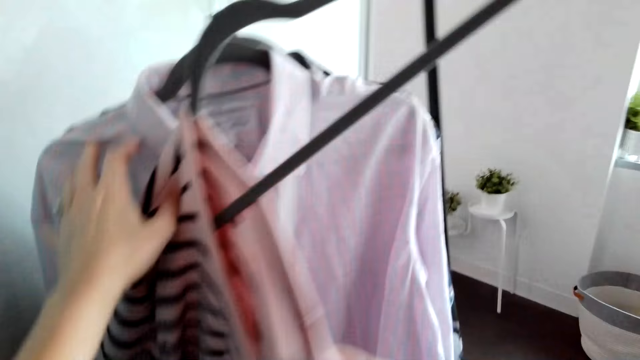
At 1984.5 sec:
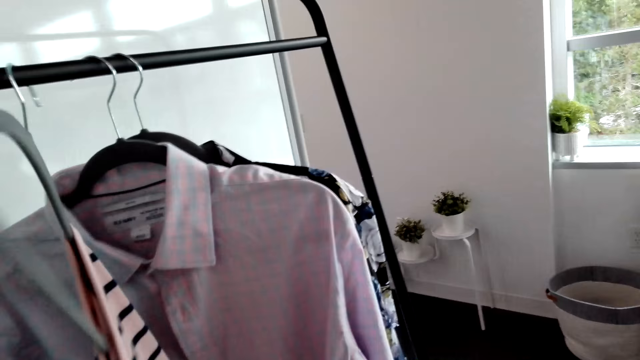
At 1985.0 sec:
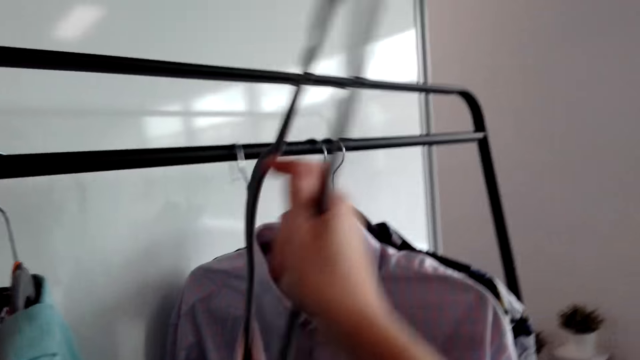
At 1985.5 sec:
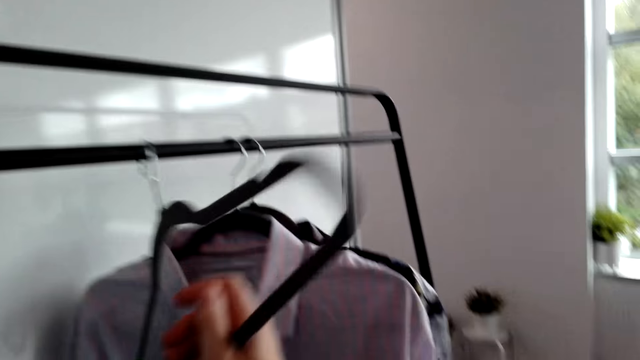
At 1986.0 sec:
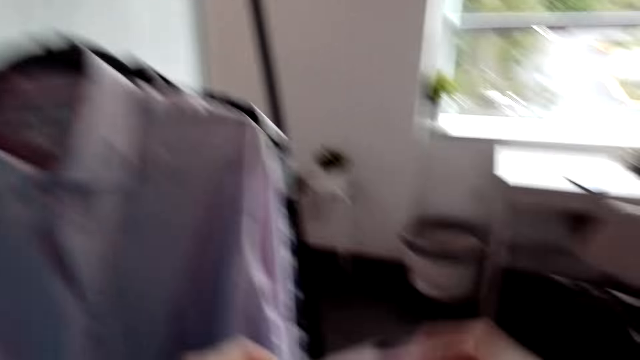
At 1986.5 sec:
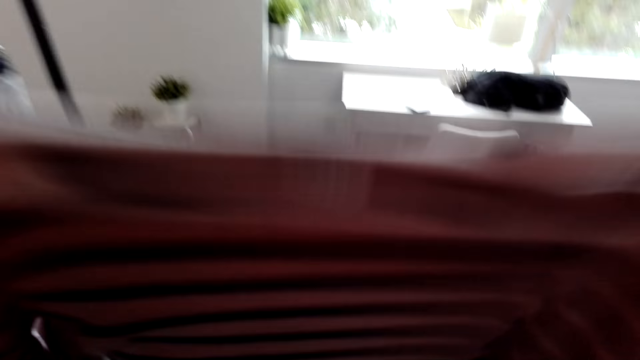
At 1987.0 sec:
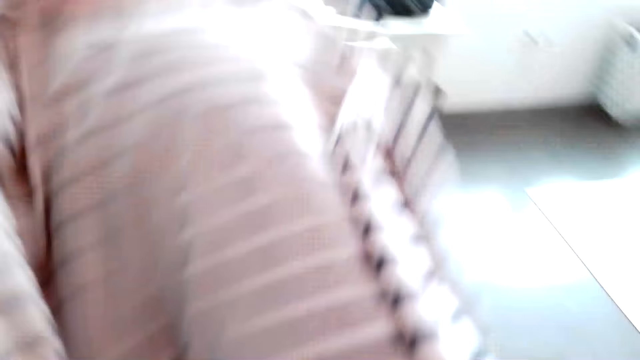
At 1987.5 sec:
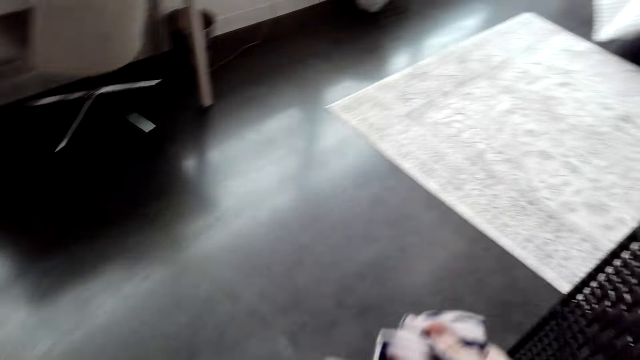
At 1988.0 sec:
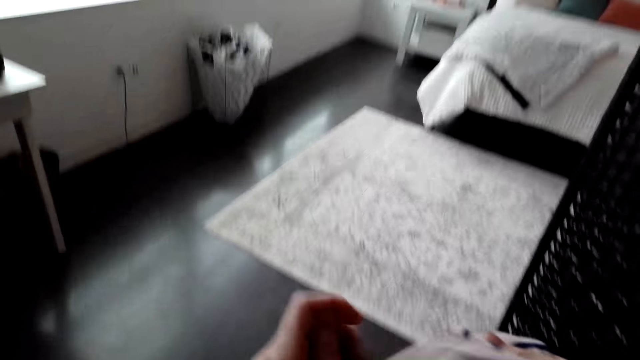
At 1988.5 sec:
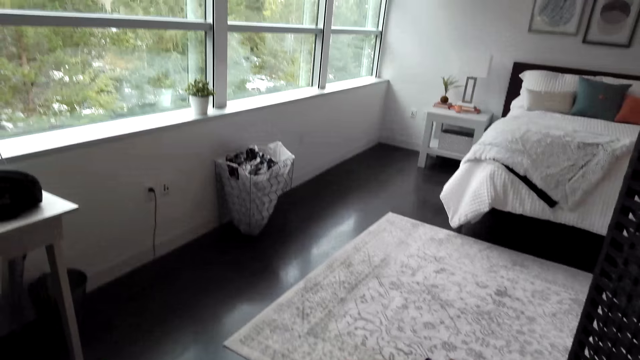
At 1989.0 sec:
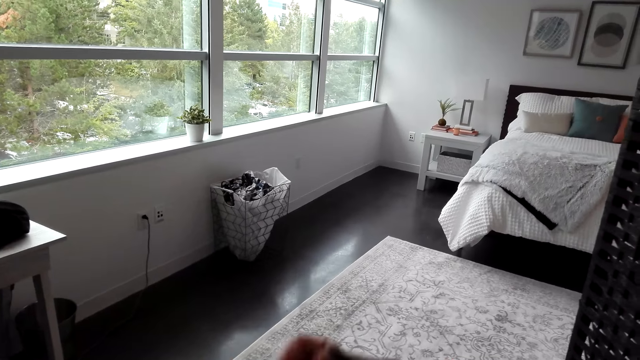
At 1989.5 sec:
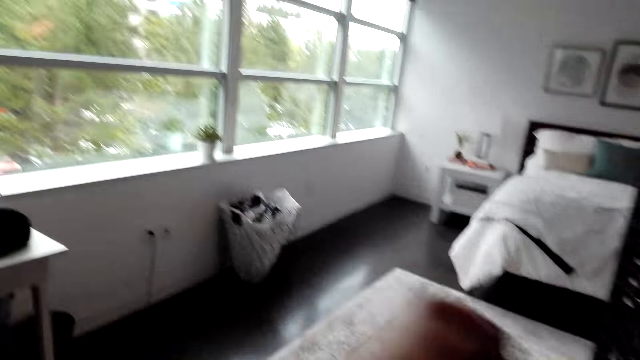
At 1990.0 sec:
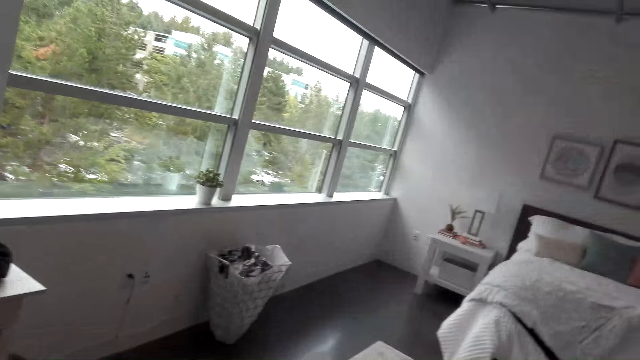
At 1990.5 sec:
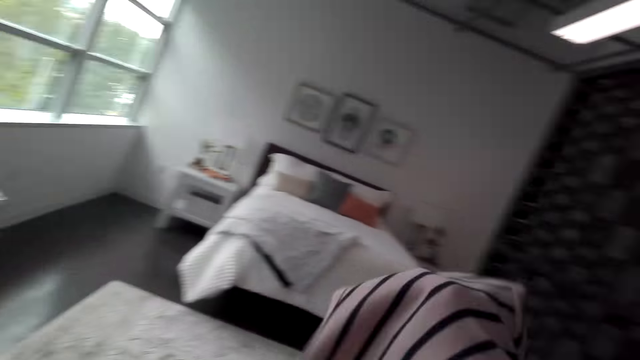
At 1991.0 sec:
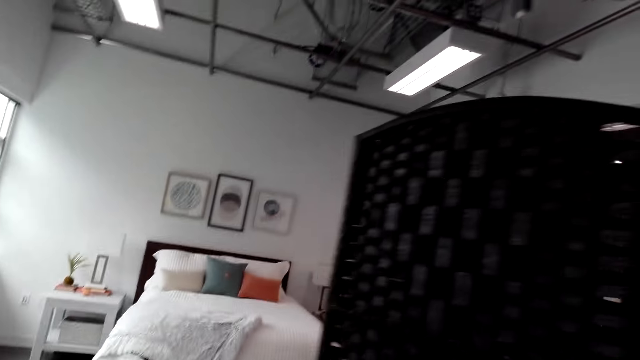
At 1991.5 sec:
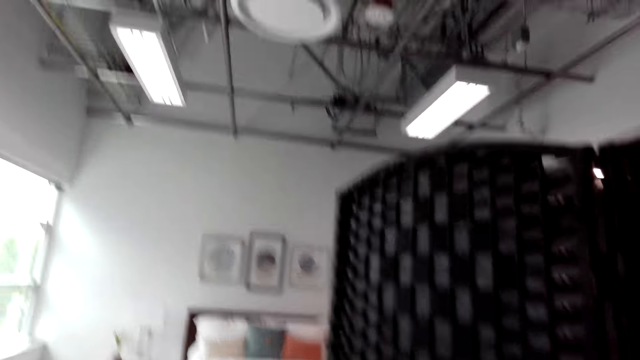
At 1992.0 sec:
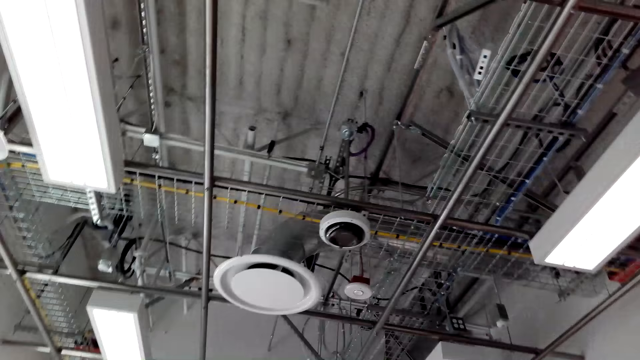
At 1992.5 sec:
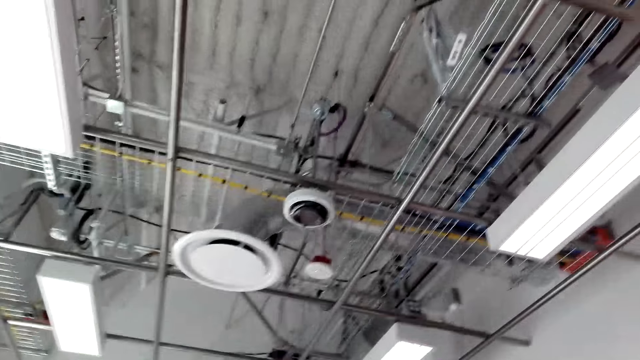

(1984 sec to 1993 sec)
The camera wearer removes the cloth or shirt from the hanger. They turn the cloth. They wear the shirt.

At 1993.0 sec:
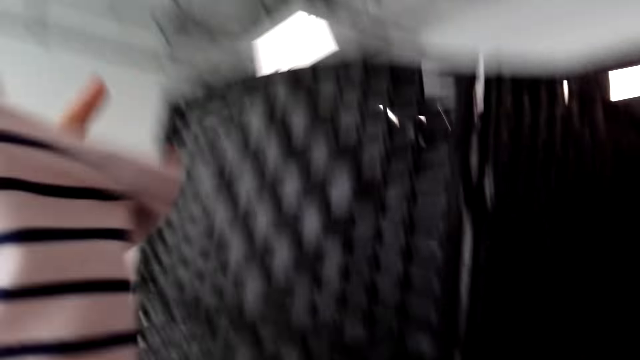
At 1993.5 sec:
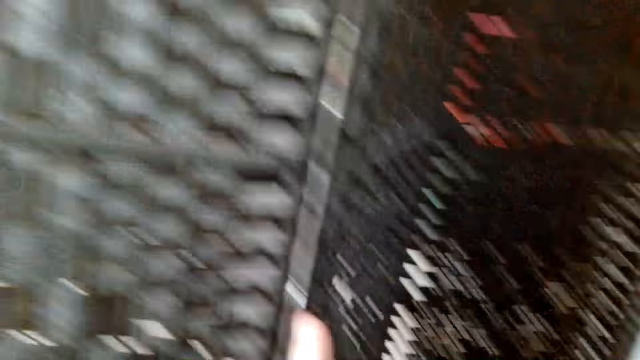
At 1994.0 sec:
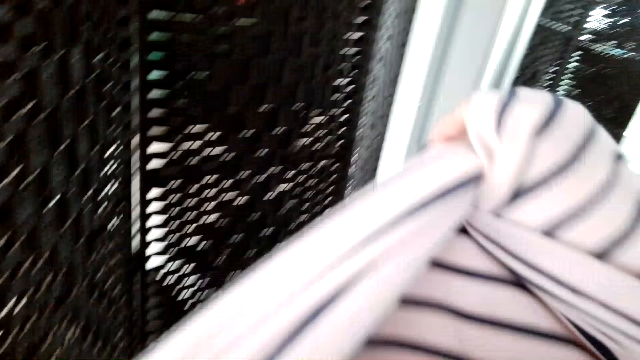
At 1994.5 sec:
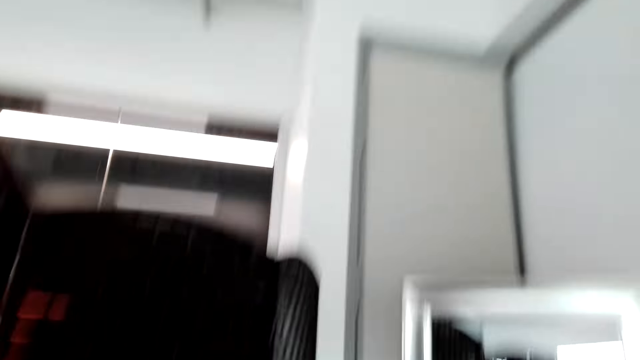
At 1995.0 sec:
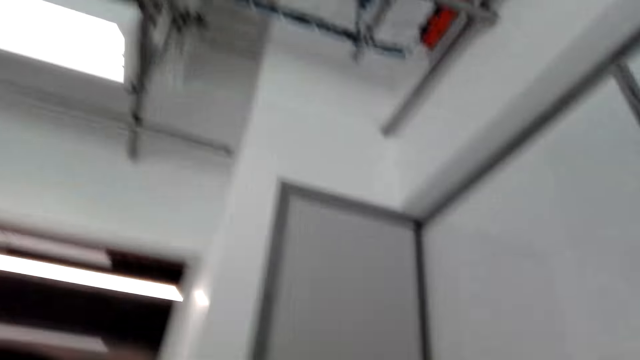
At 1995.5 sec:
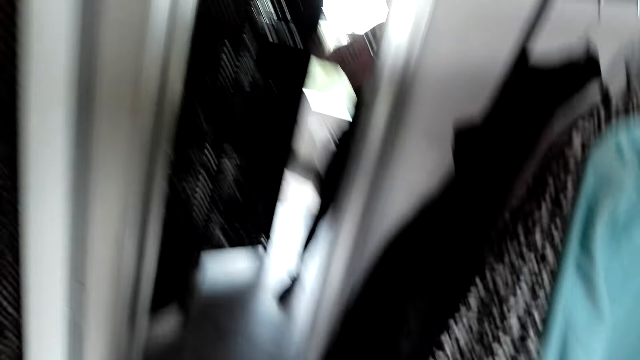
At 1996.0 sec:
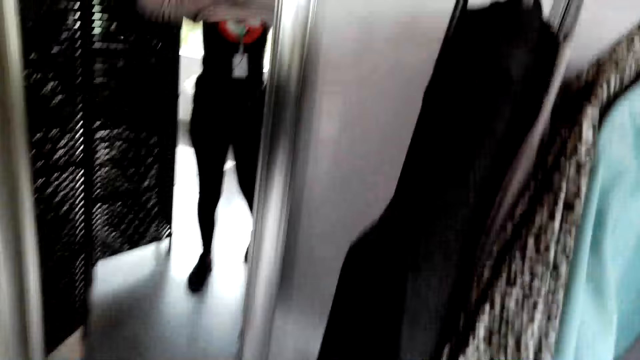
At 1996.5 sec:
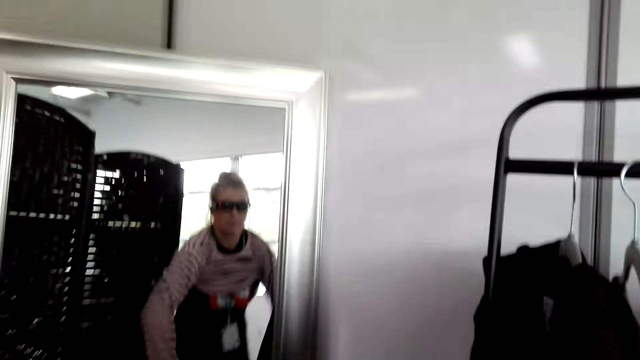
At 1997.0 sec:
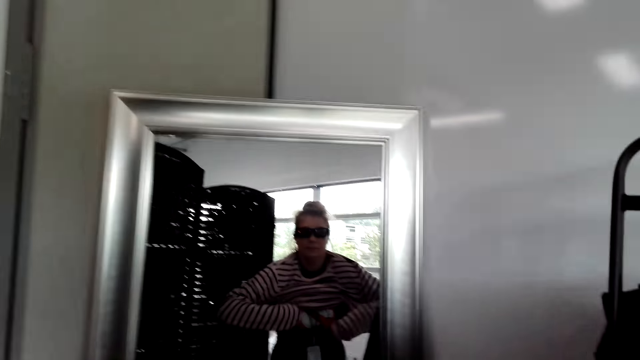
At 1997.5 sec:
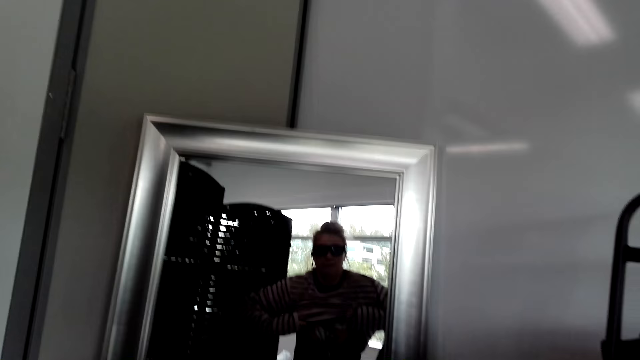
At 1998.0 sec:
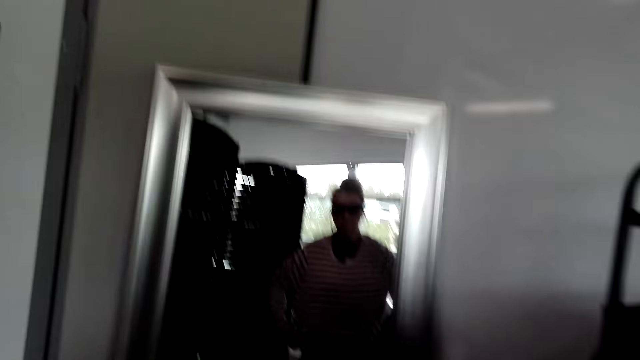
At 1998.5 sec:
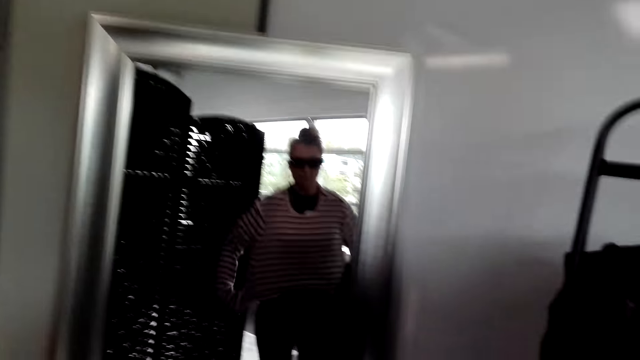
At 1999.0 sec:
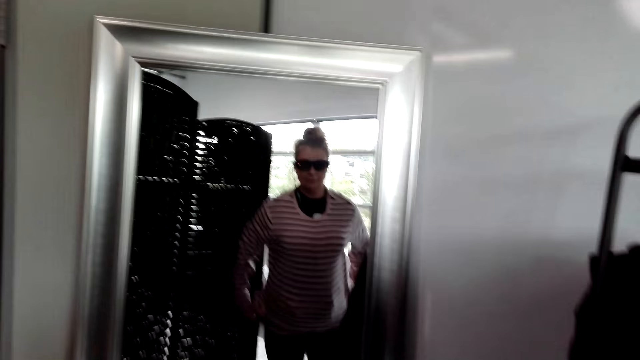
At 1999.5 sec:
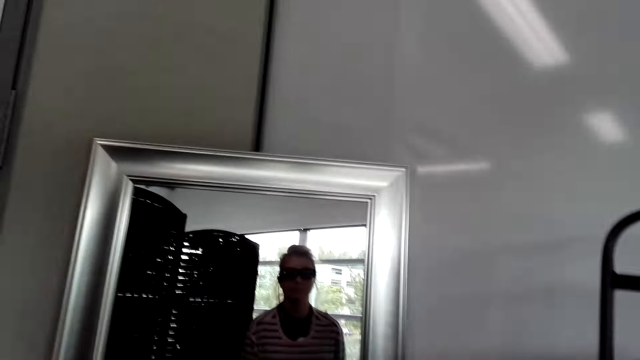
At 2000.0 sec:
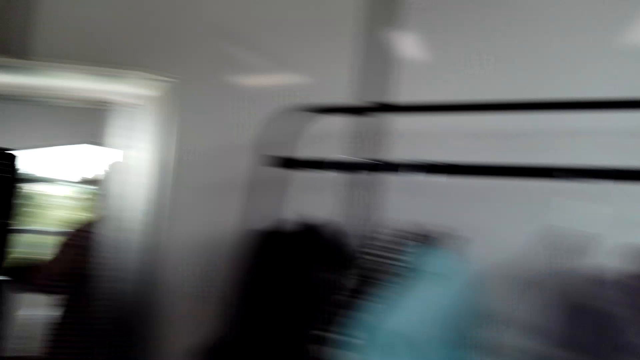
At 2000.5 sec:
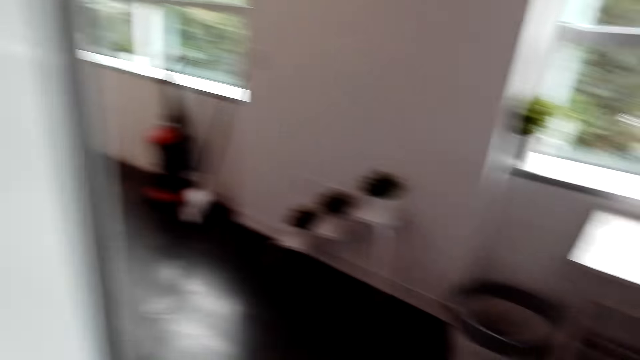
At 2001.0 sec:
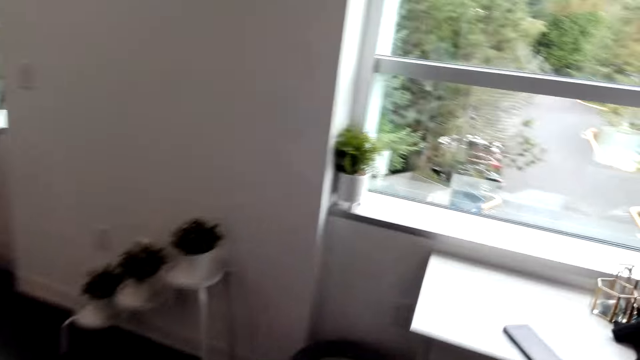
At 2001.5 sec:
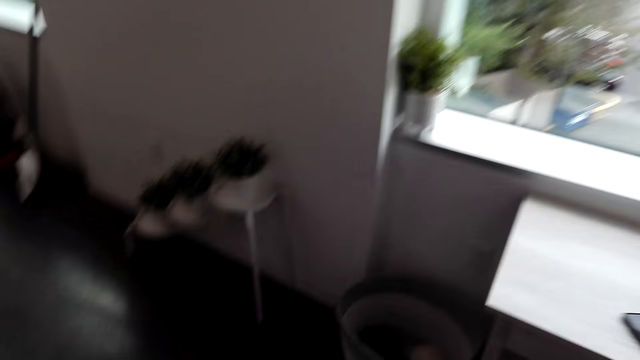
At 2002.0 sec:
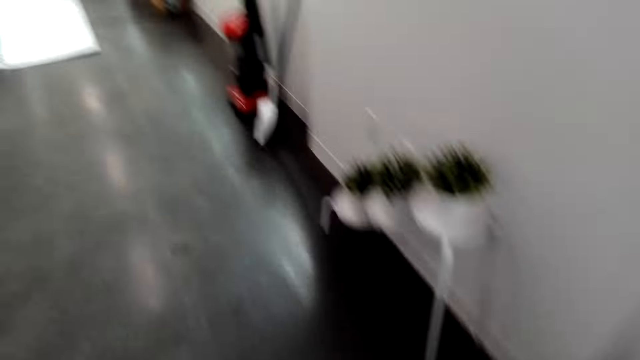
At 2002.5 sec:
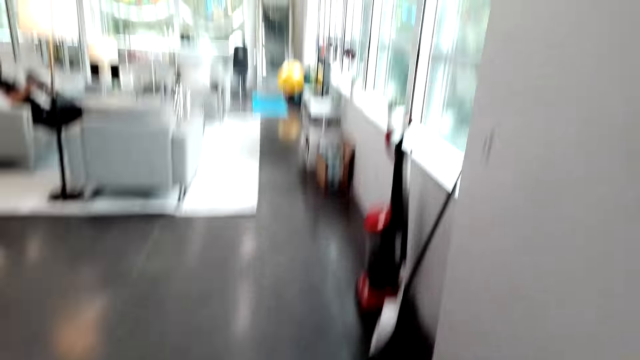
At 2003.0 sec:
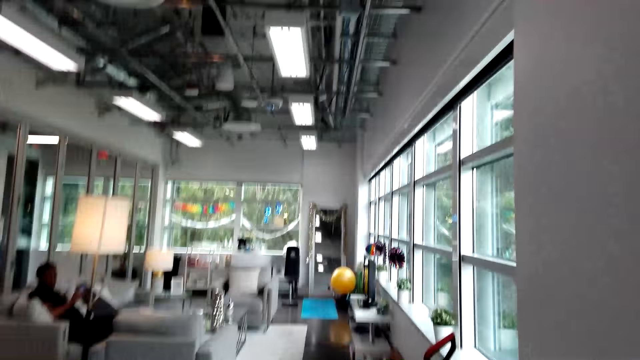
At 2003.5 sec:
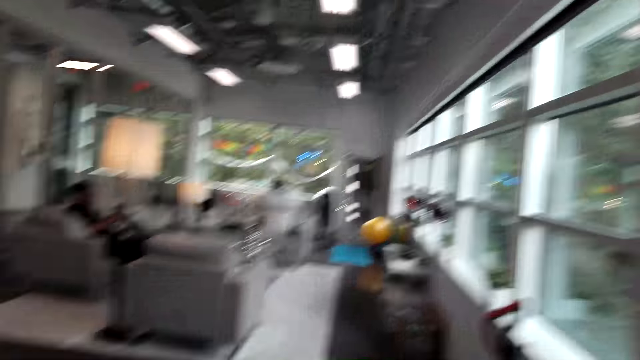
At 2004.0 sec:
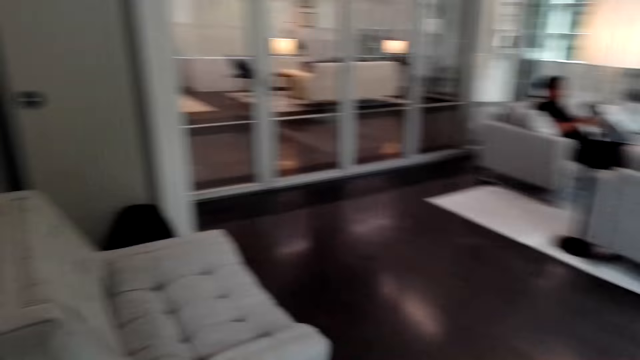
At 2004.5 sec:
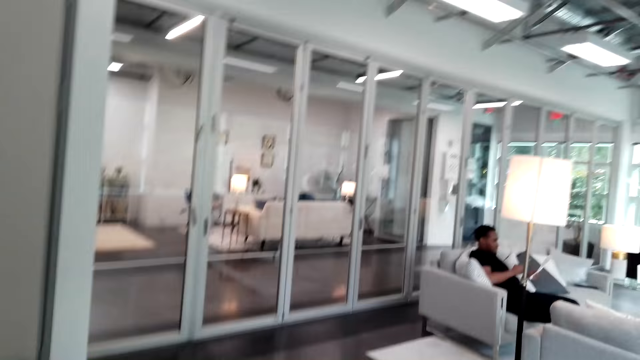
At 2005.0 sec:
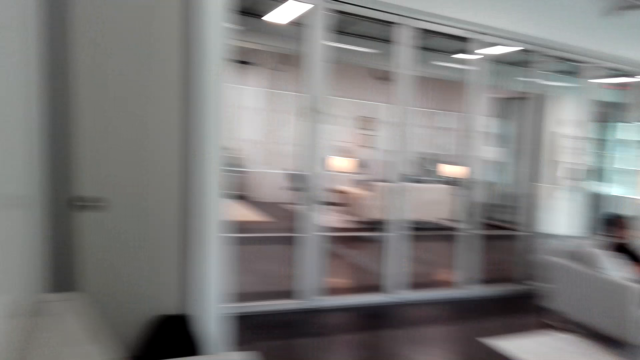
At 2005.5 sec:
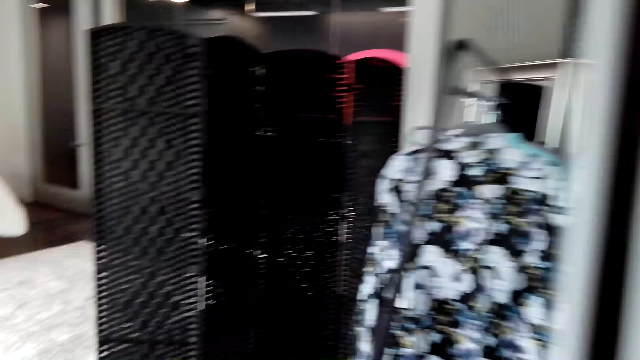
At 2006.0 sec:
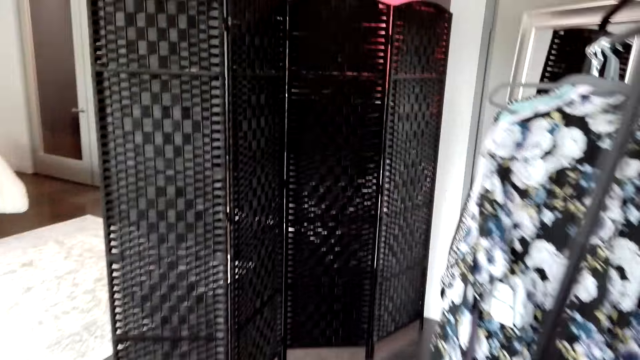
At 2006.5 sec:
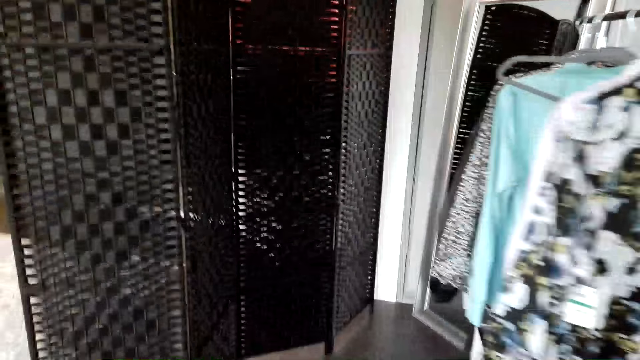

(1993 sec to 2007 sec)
The camera wearer wears the cloth. She looks at herself in the mirror. She walks around the room.
